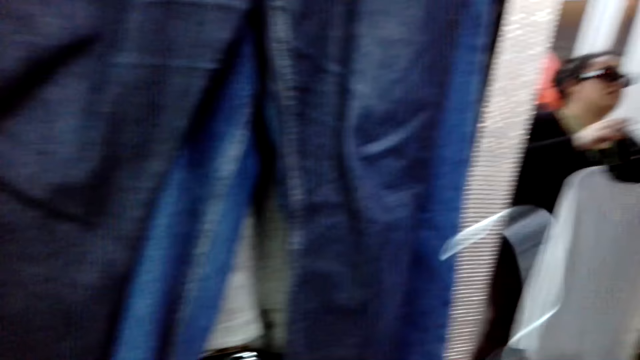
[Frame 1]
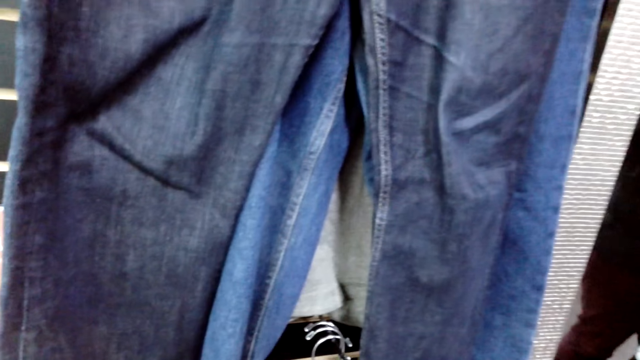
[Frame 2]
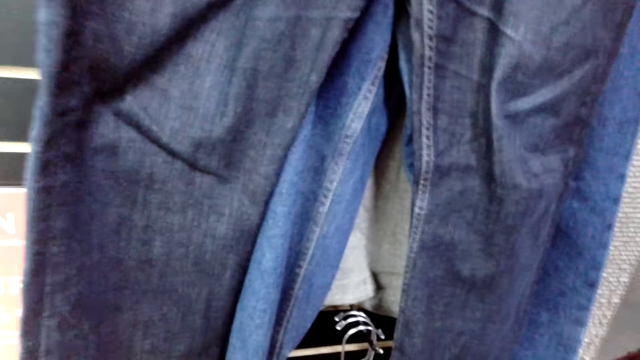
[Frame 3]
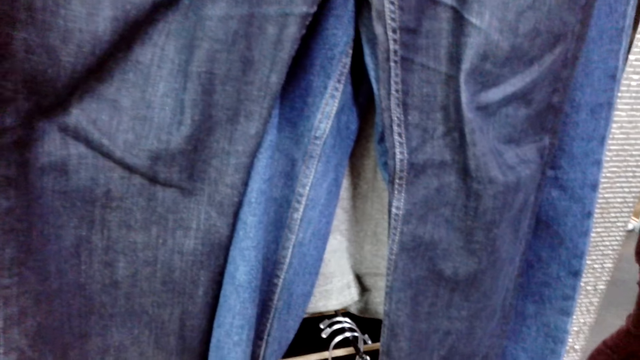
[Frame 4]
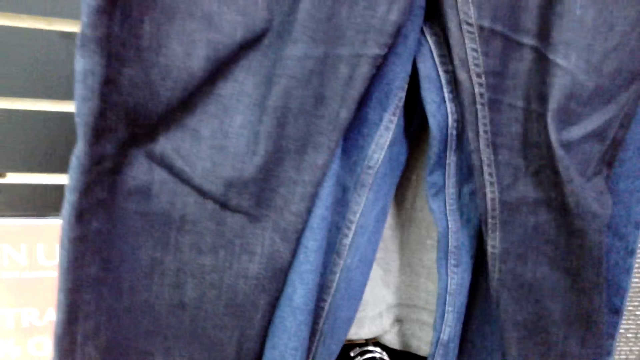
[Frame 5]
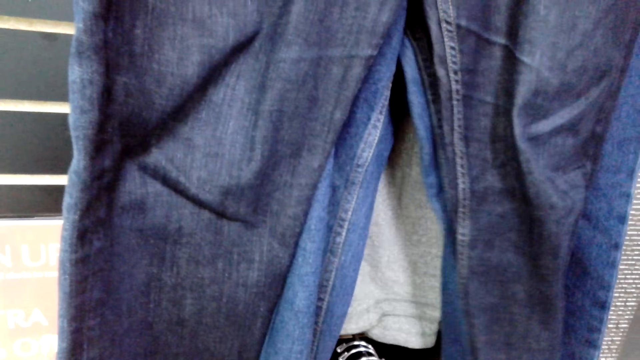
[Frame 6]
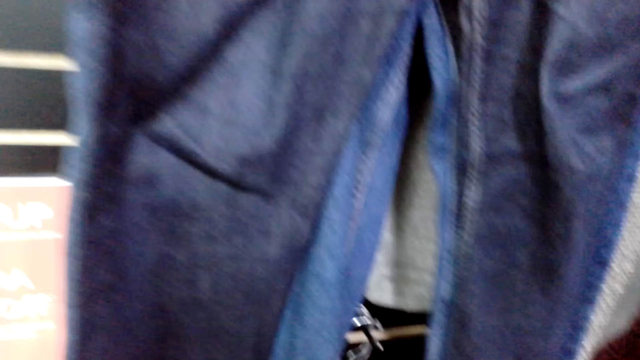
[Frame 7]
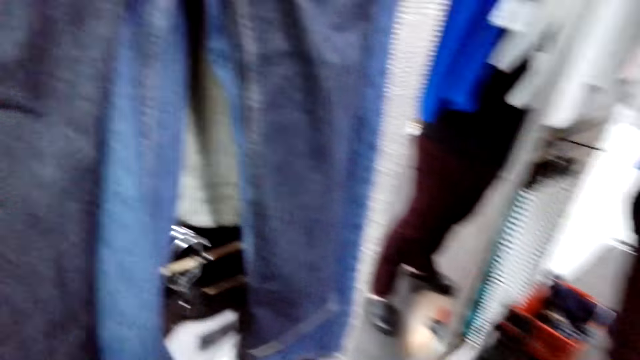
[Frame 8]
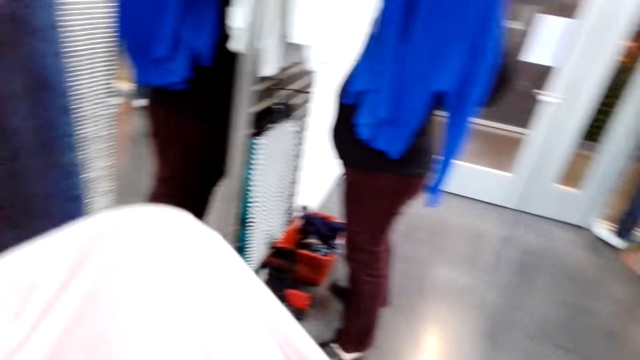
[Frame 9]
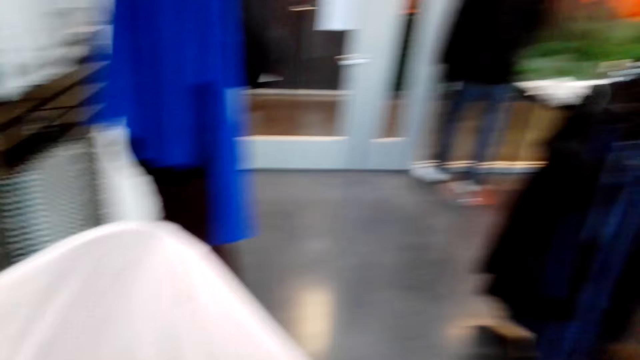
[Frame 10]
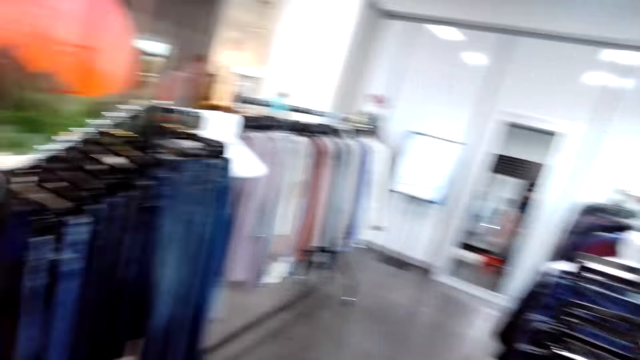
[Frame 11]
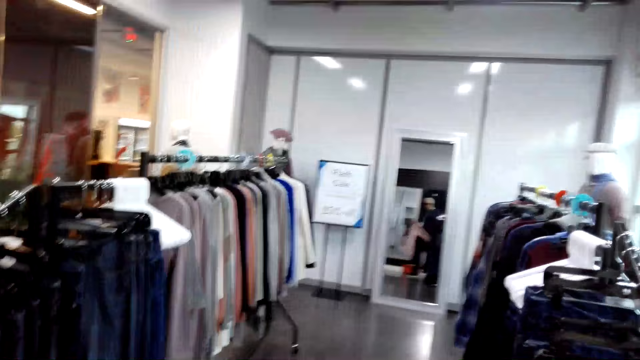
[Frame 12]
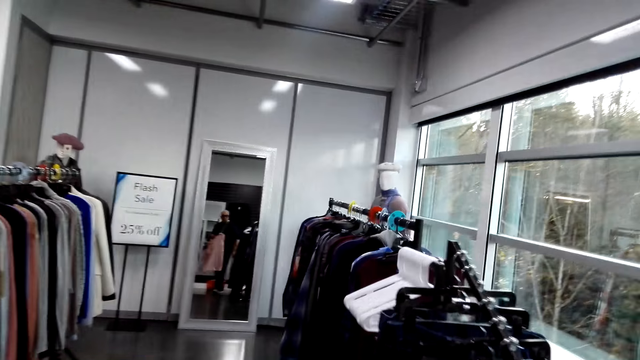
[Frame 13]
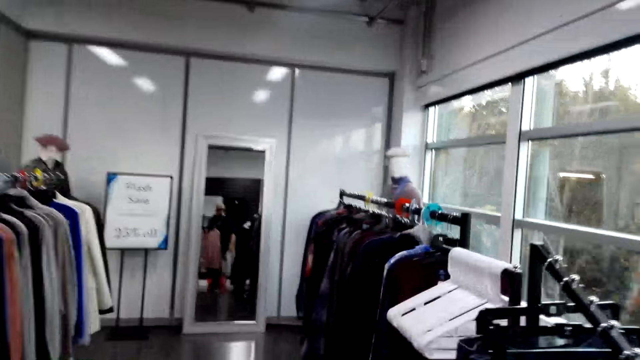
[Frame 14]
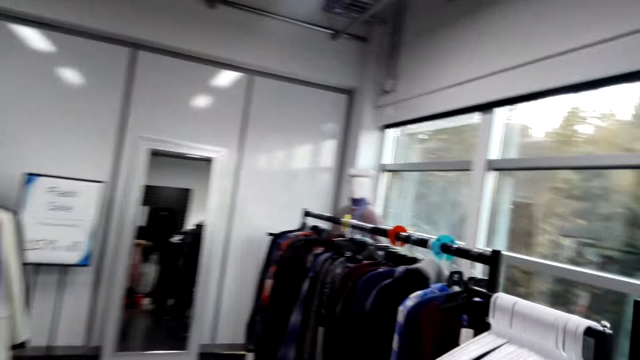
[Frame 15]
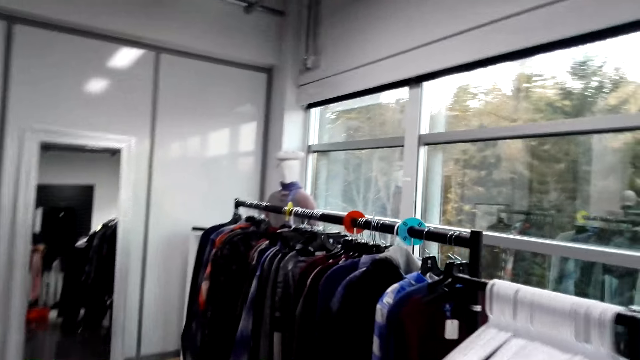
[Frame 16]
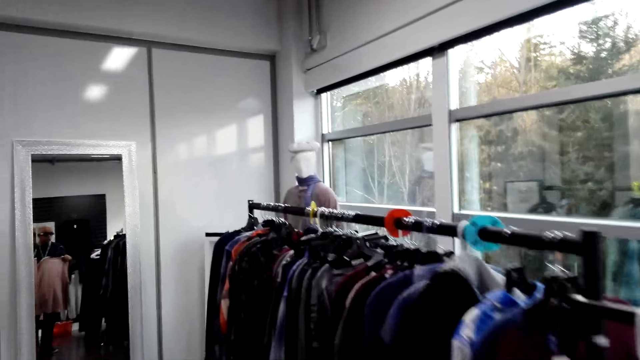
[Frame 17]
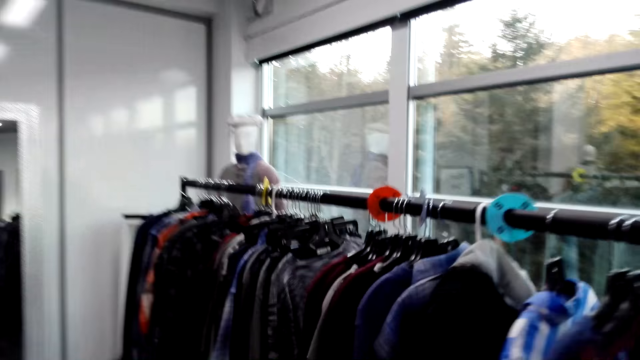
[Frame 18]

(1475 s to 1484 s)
A woman looks at the cloth in the hands. The camera wearer looks at the cloth in the hand. They hang back the cloth. They touch trousers. They walk around the shop. They turn around.

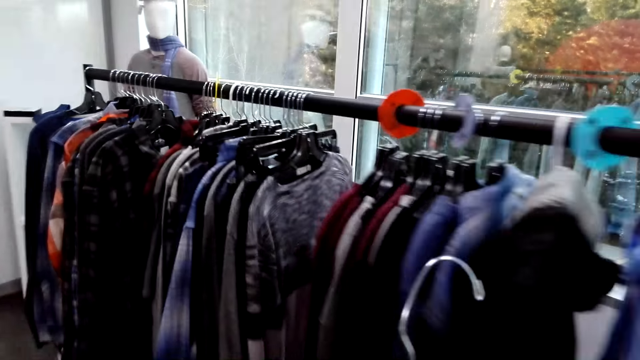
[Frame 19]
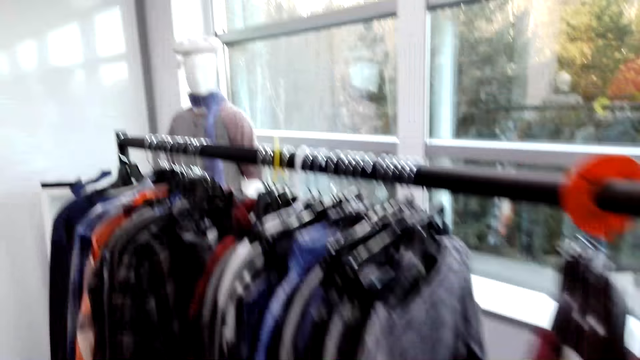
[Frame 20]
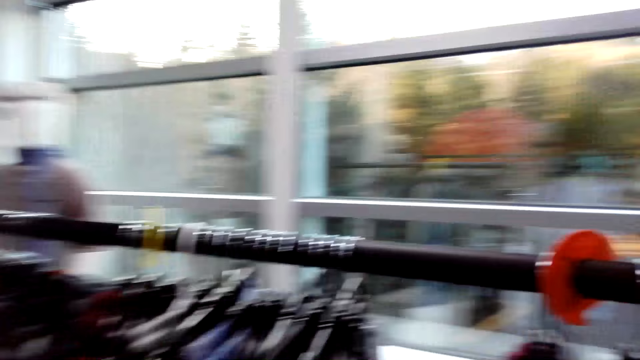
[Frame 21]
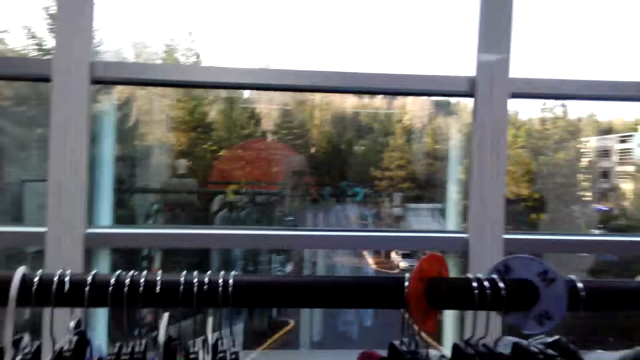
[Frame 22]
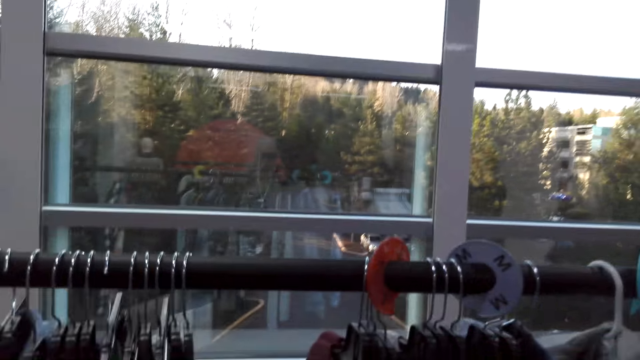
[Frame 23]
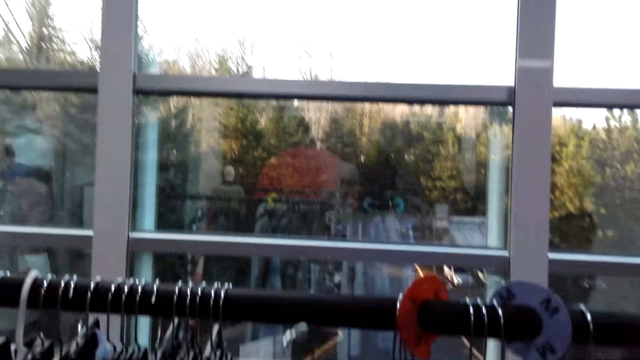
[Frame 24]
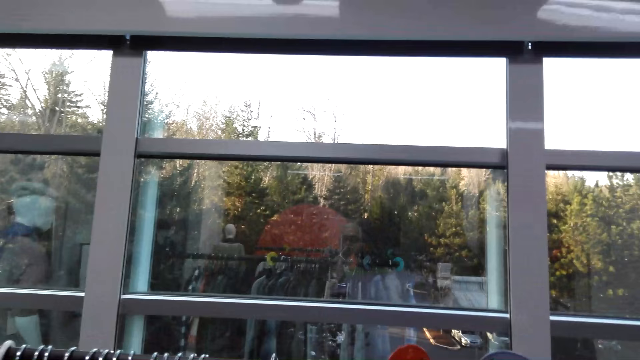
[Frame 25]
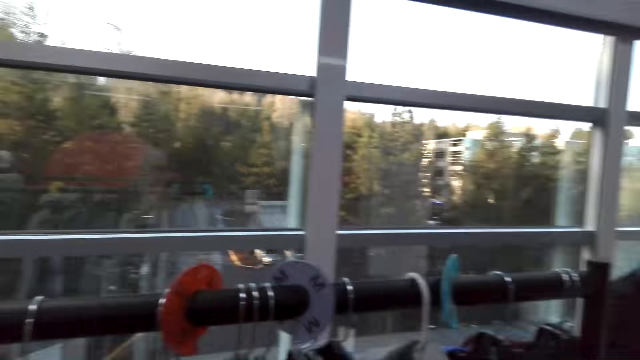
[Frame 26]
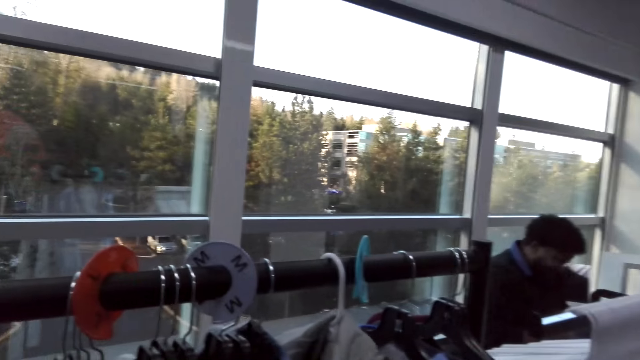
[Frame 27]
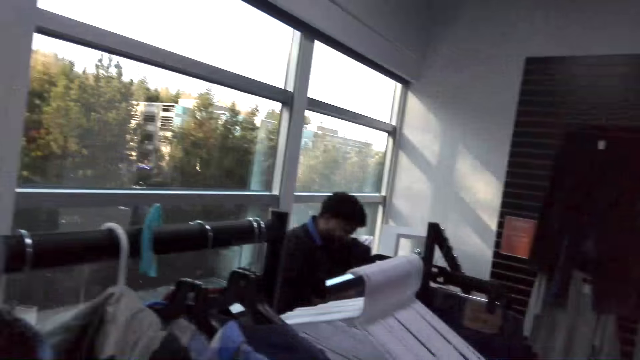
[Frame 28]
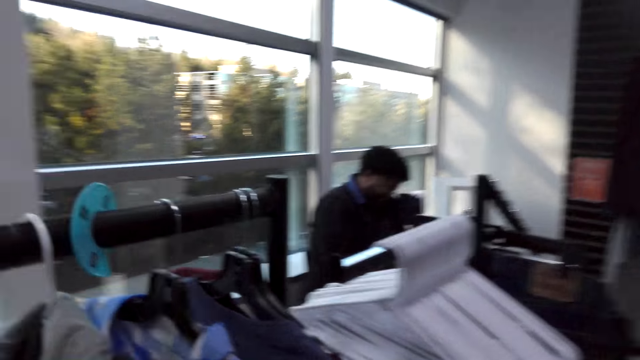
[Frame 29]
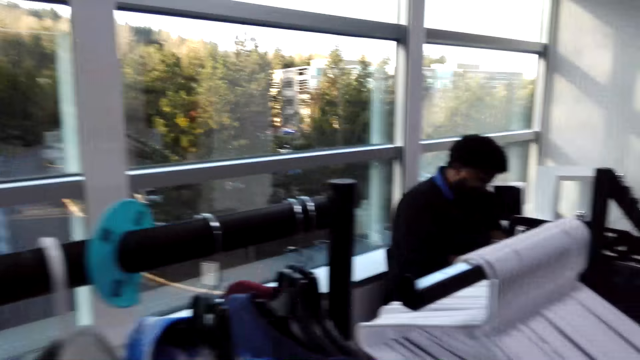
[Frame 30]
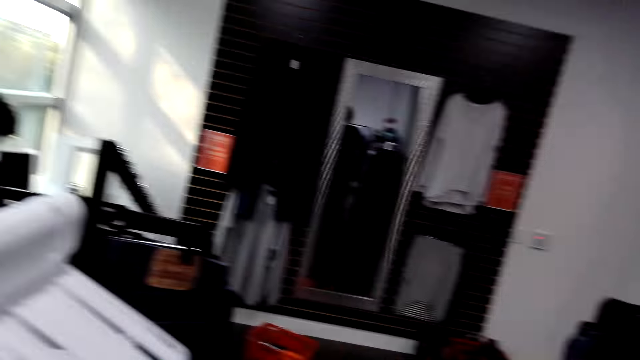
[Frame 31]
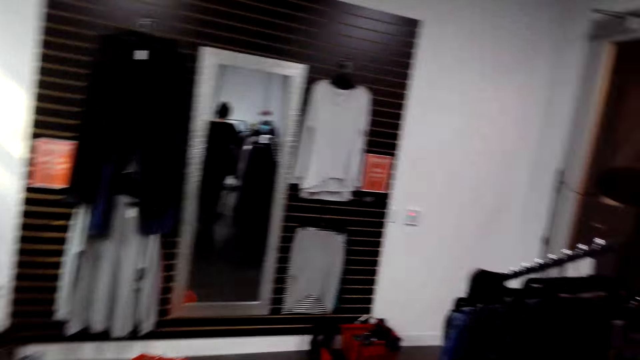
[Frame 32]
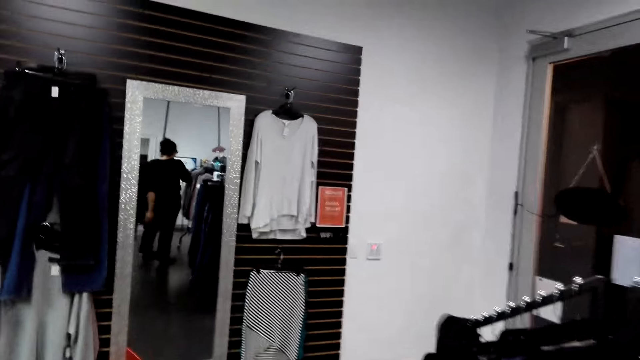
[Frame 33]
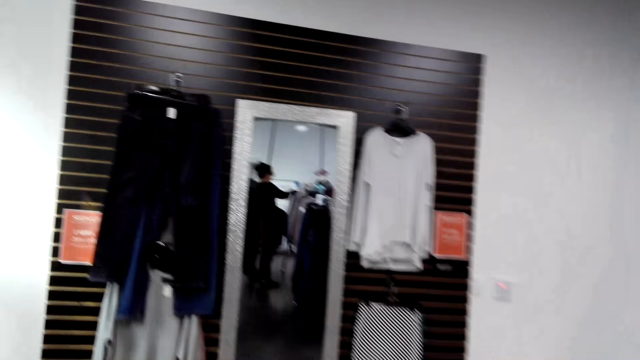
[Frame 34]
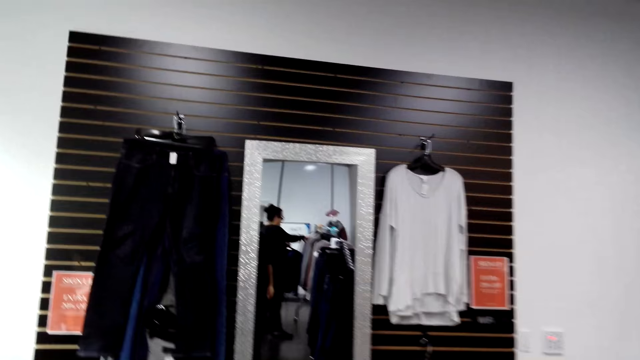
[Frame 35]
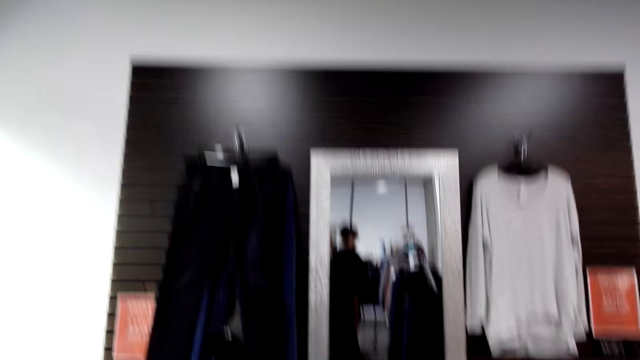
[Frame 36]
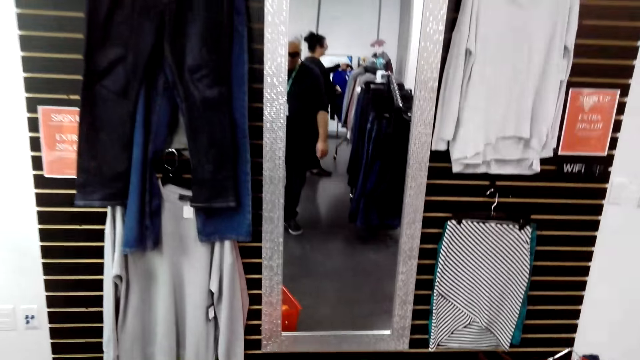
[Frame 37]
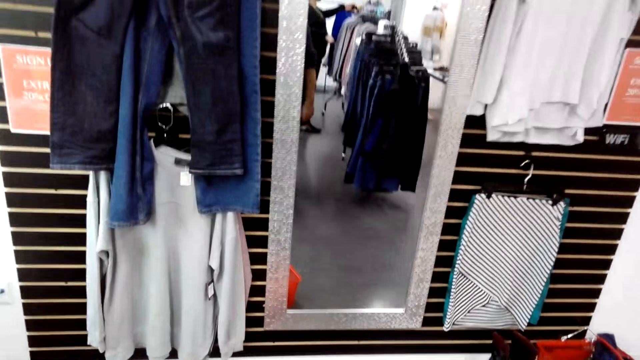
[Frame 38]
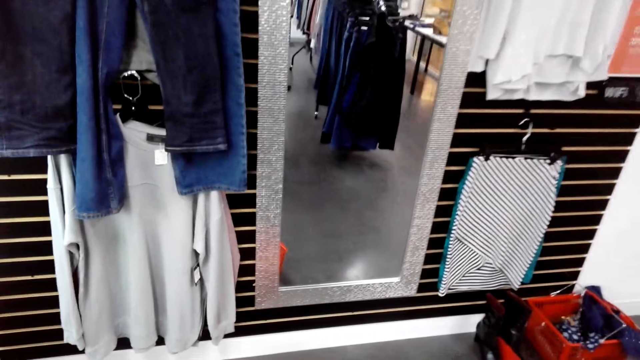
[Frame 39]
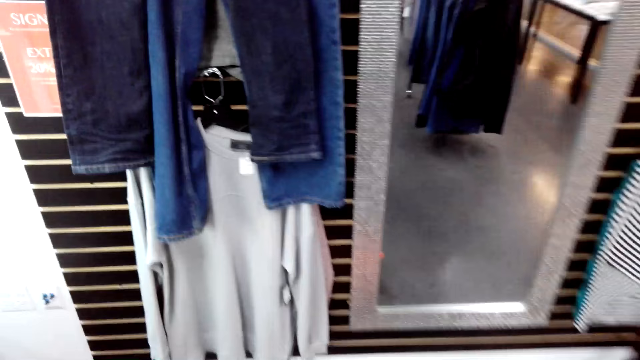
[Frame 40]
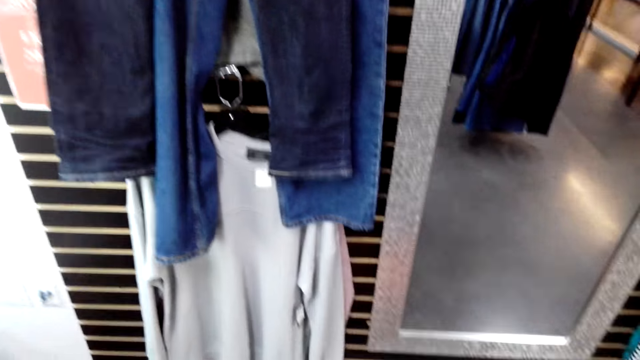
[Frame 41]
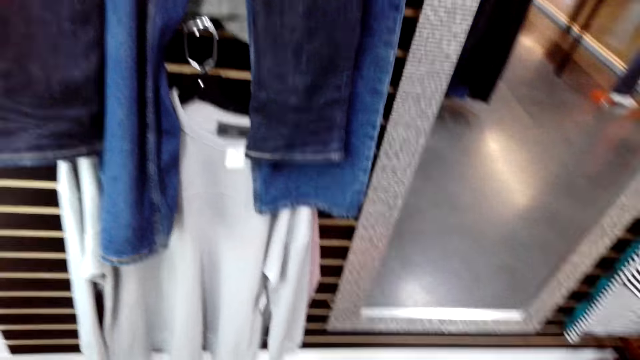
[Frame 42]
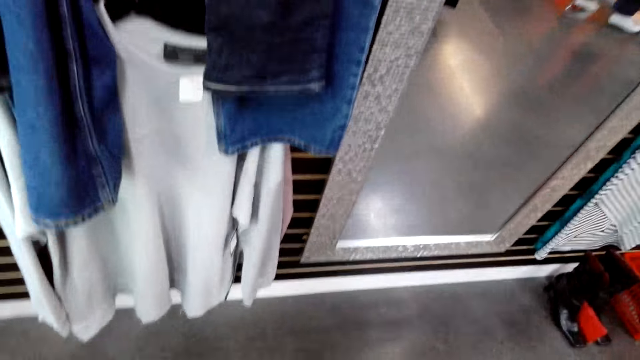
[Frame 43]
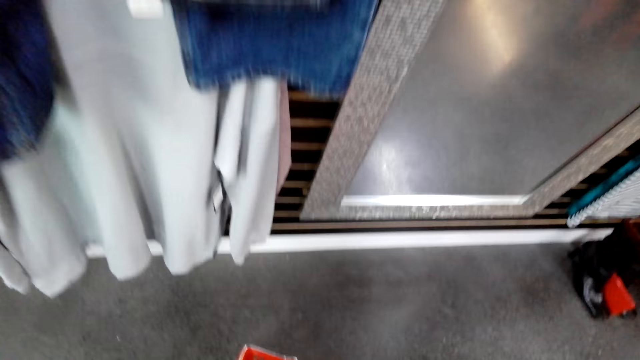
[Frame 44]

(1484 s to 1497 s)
The camera wearer walks away. They pick a cloth. They hang the cloth. They walk around the shop and turn around.
